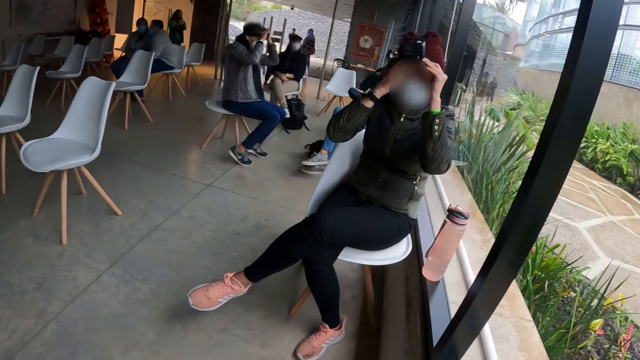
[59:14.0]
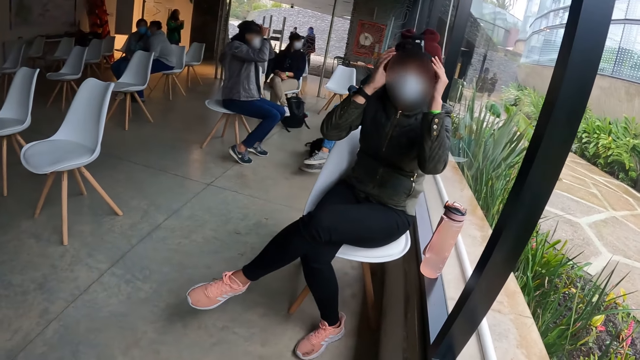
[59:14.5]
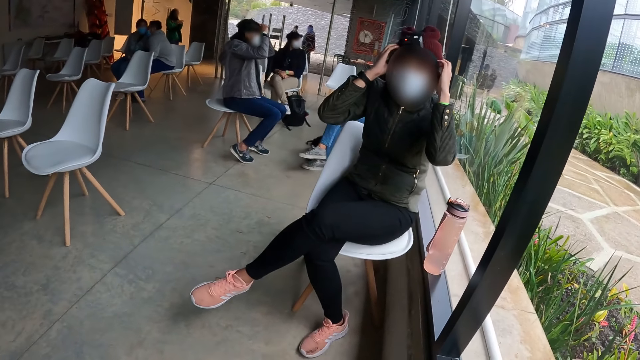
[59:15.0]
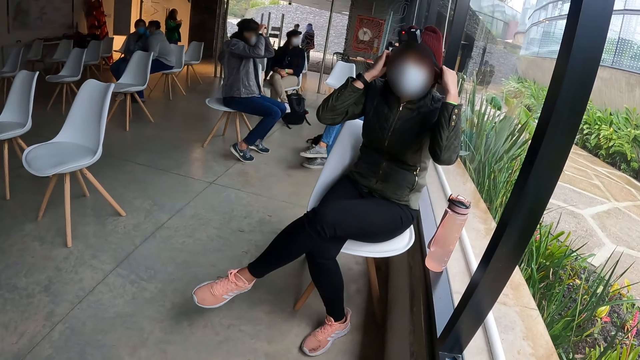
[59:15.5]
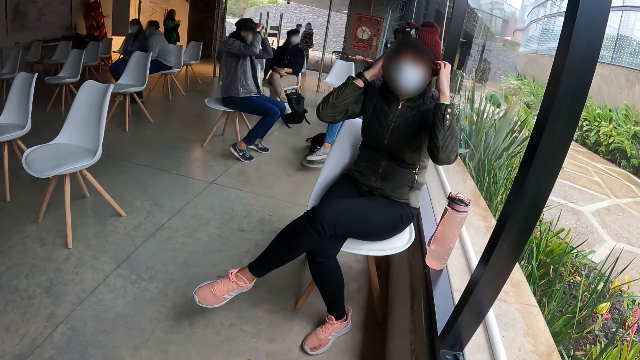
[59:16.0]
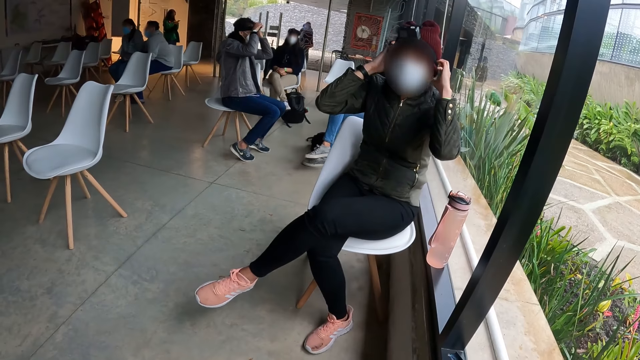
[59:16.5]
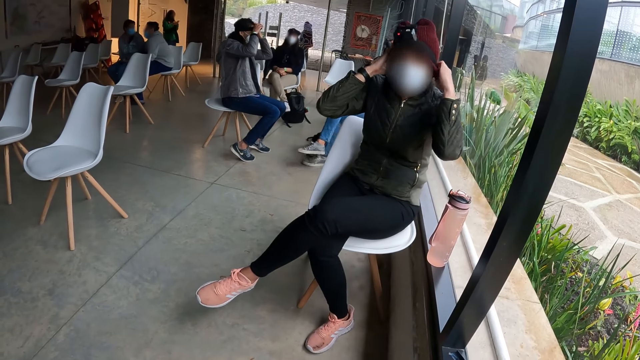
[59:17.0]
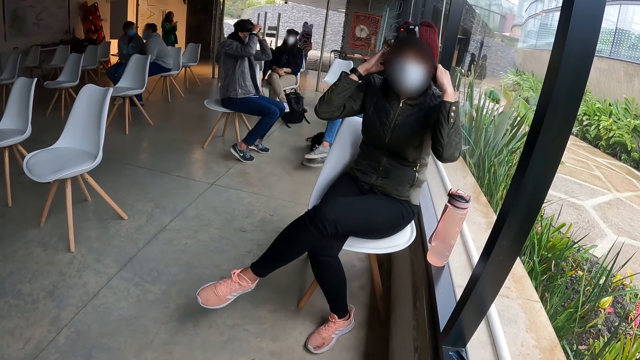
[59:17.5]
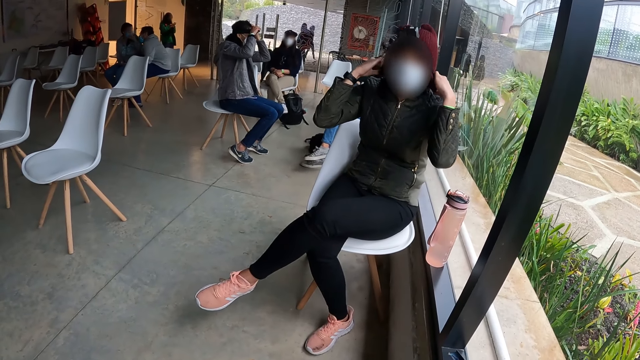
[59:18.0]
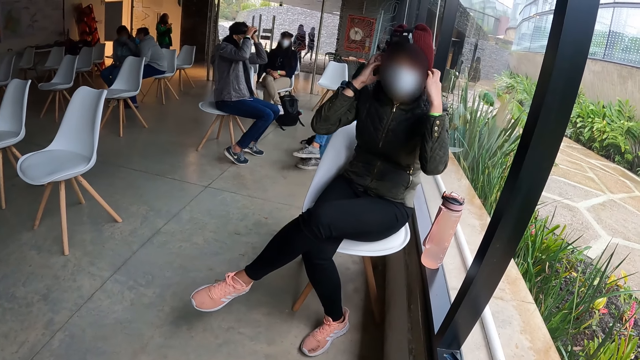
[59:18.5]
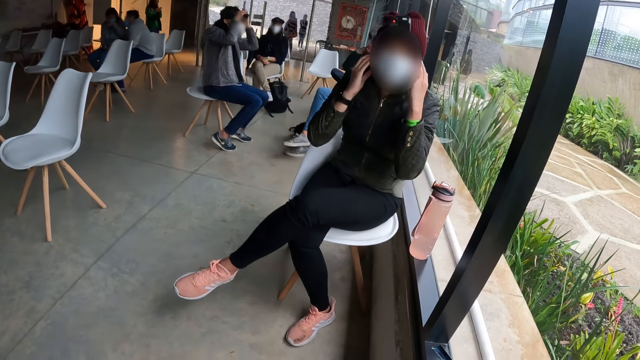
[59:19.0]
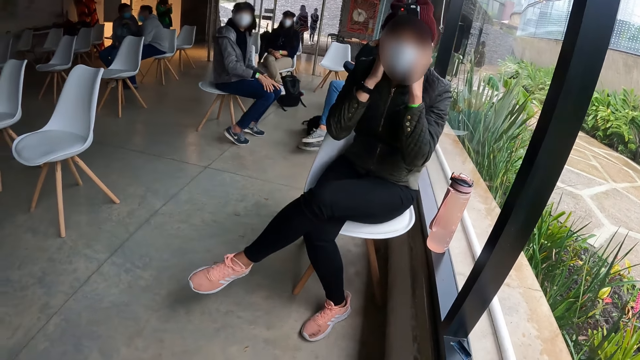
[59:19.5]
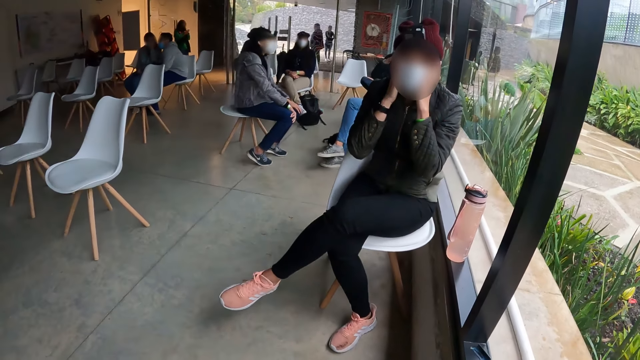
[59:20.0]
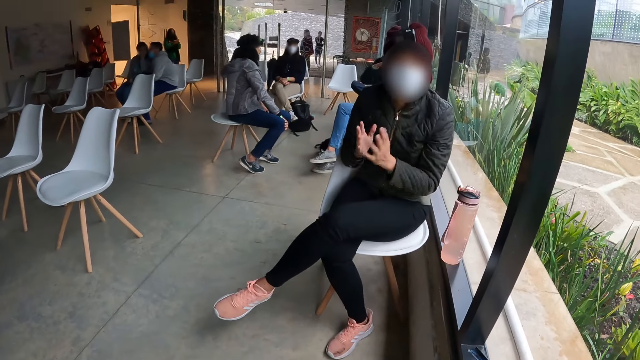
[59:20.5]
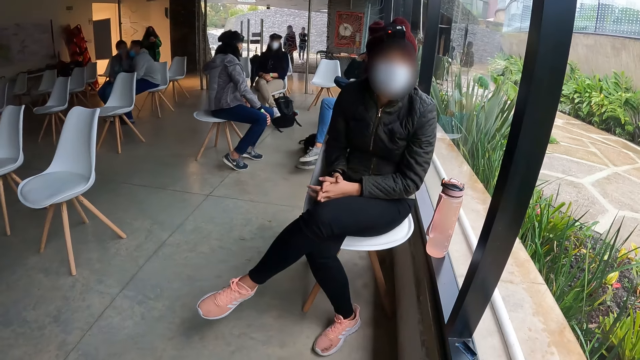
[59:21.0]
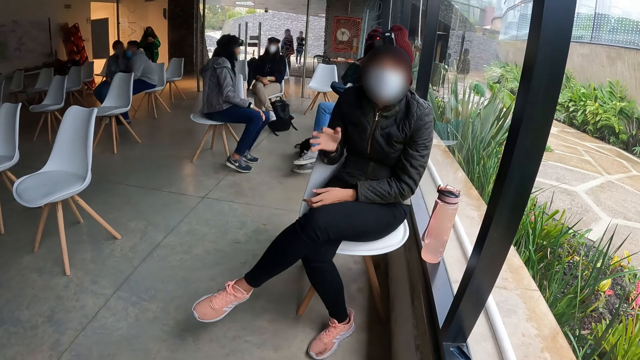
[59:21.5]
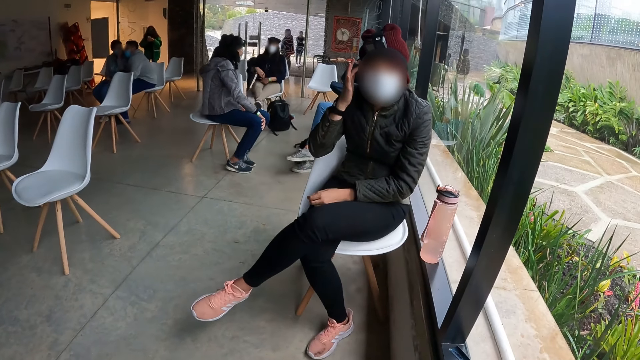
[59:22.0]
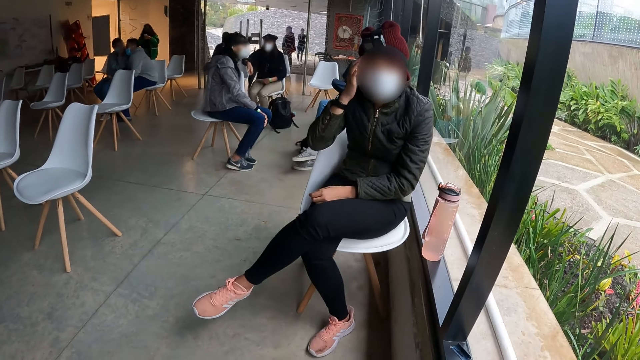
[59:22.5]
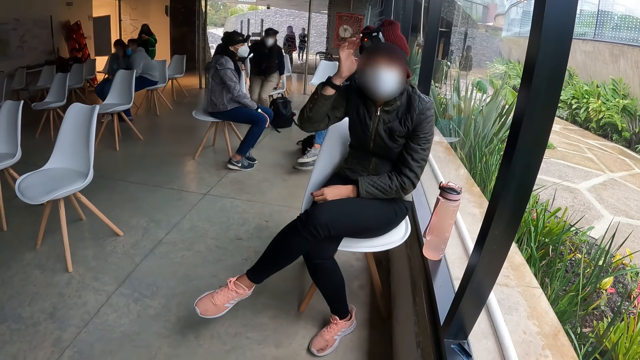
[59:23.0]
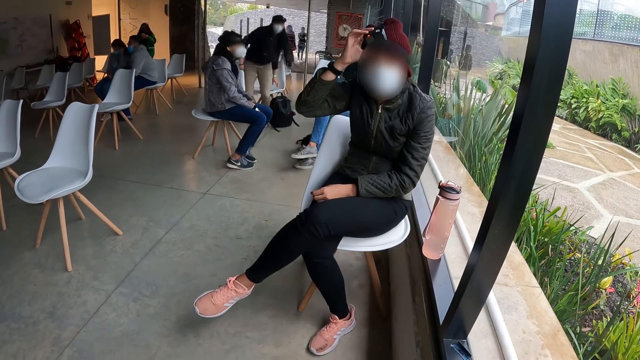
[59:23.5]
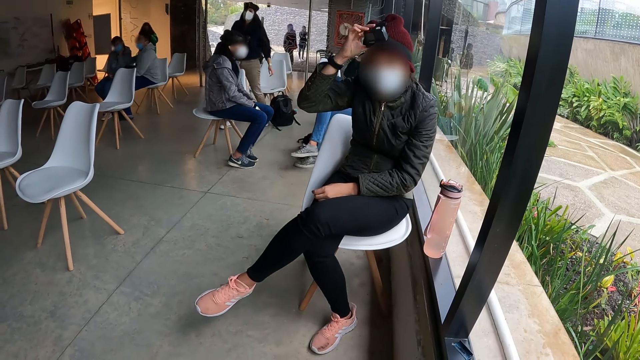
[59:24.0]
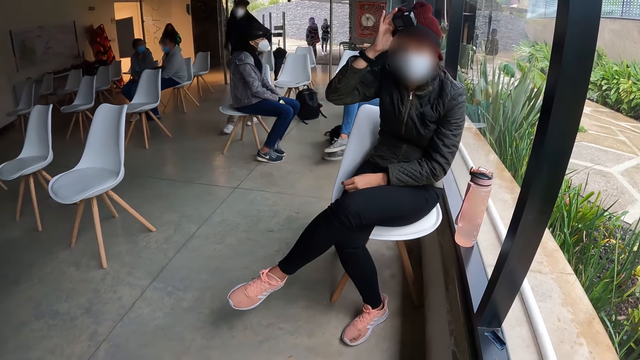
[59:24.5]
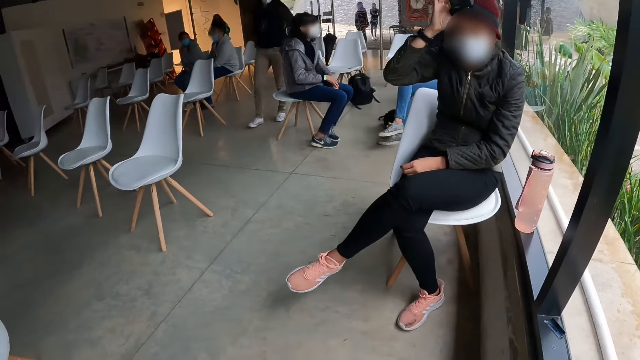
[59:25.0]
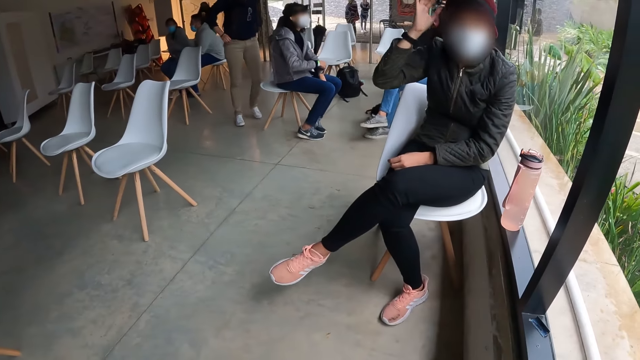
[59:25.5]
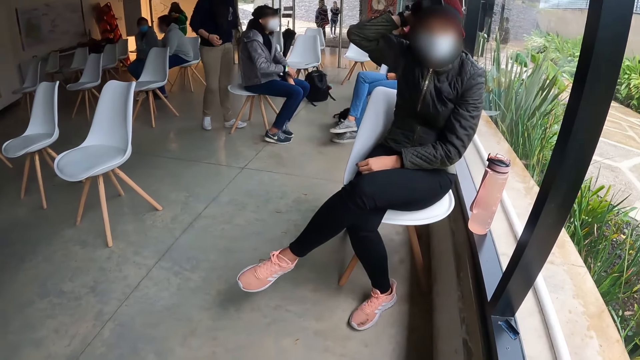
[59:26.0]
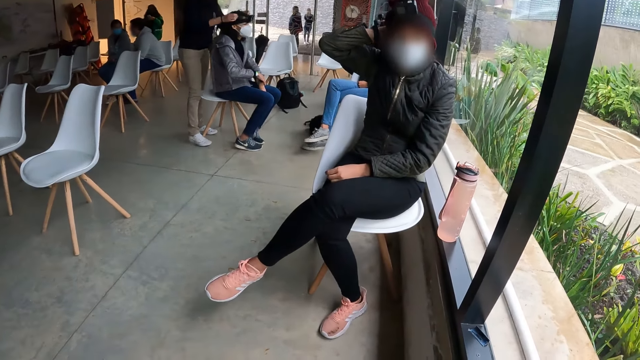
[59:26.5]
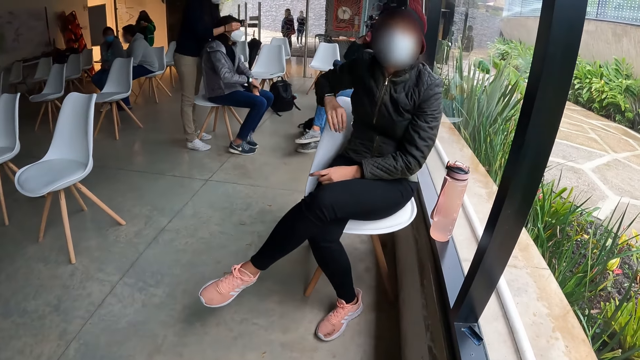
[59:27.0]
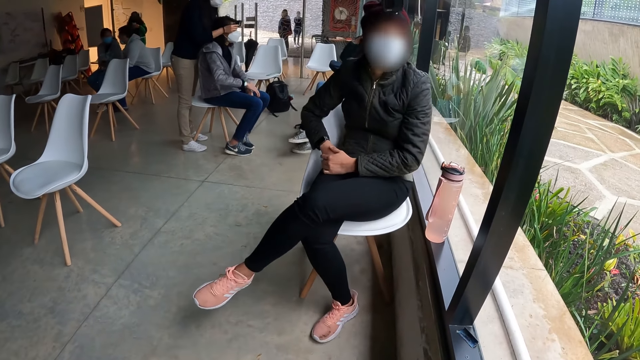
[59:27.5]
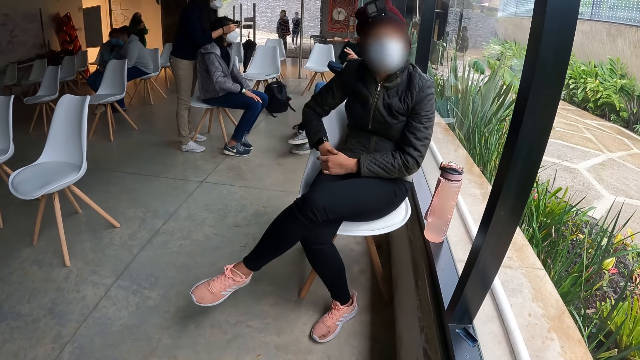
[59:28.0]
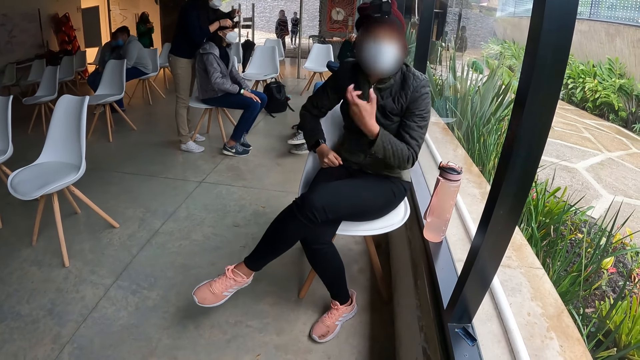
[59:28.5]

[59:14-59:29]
A woman adjusts the camera on her head with both hands. The camera wearer looks at another woman and converses with her. A third woman adjusts the camera on her head with her right hand. A fourth woman drops a phone on a chair with her left hand. The fourth woman adjusts her shirt with both hands. The fourth woman adjusts the camera on the head of the first woman with both hands.

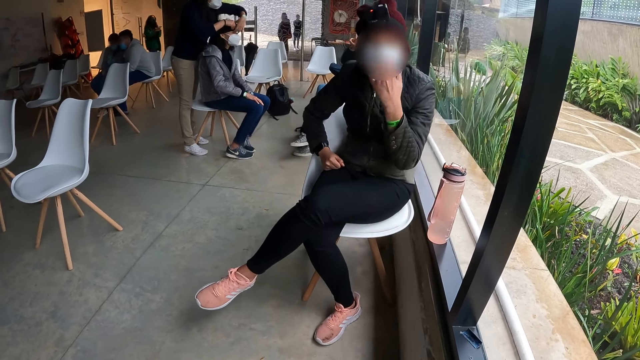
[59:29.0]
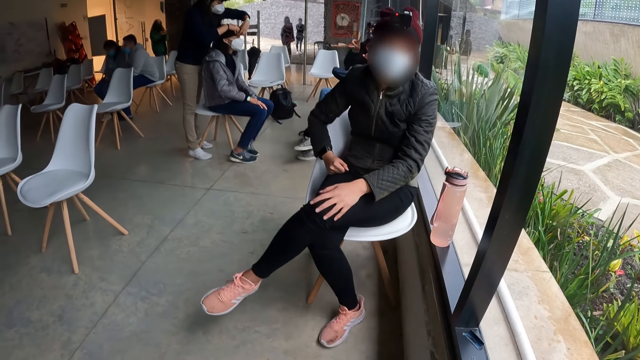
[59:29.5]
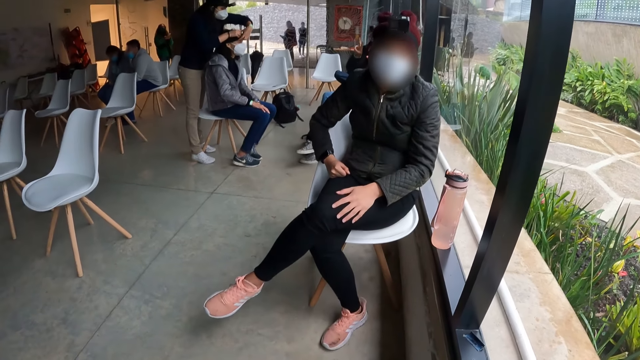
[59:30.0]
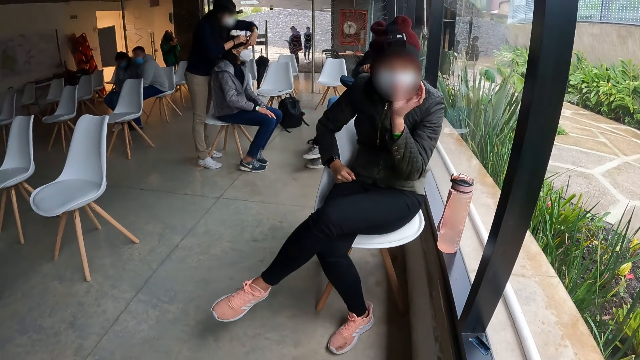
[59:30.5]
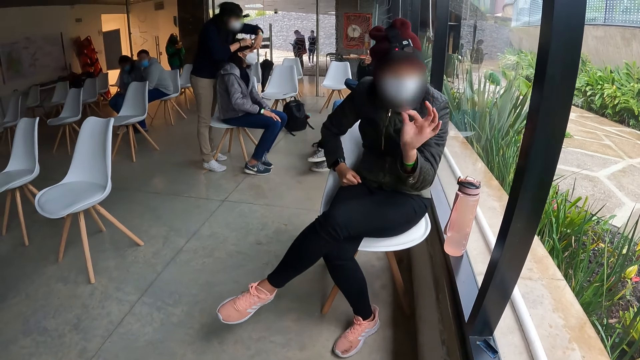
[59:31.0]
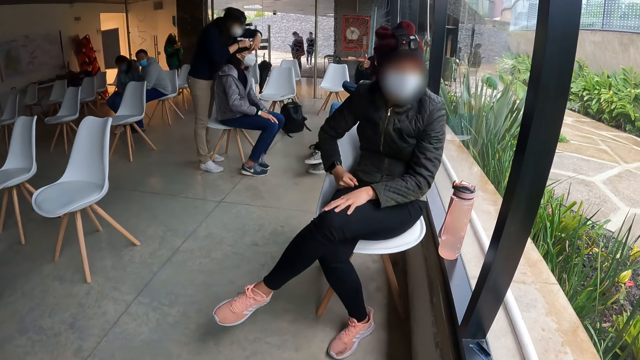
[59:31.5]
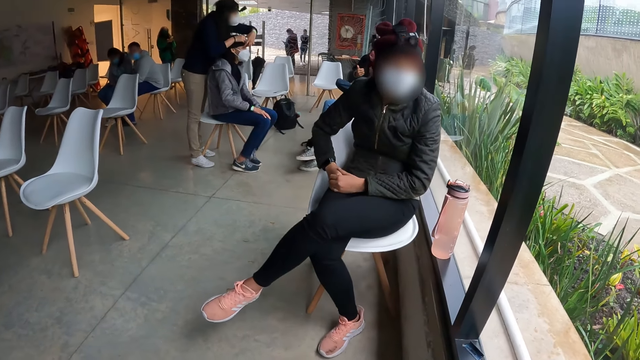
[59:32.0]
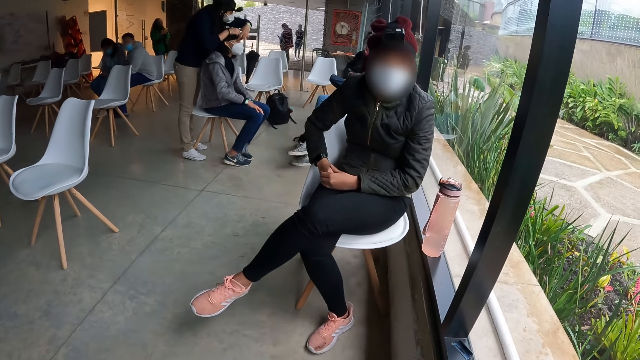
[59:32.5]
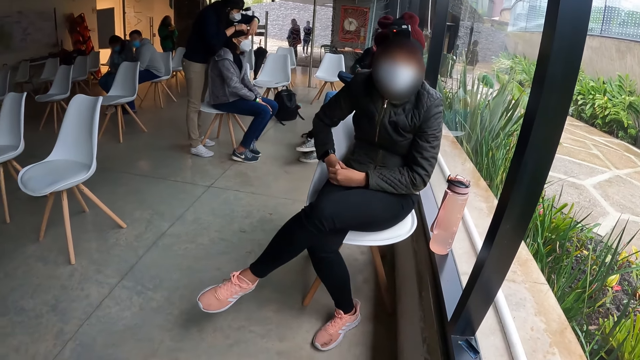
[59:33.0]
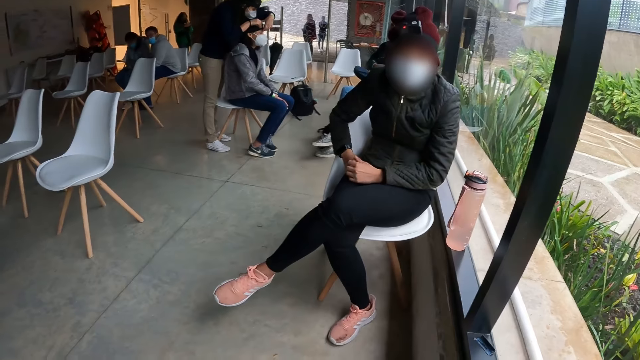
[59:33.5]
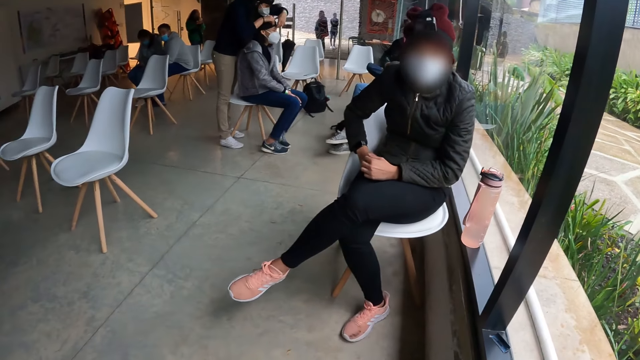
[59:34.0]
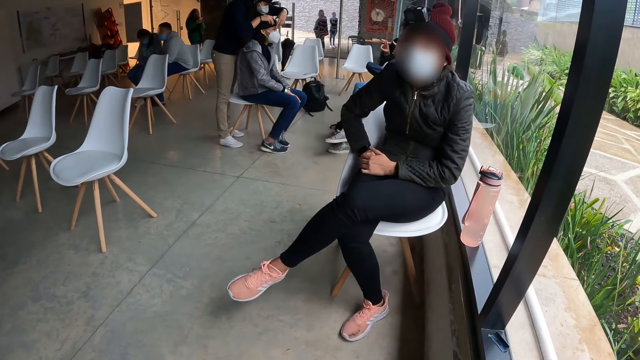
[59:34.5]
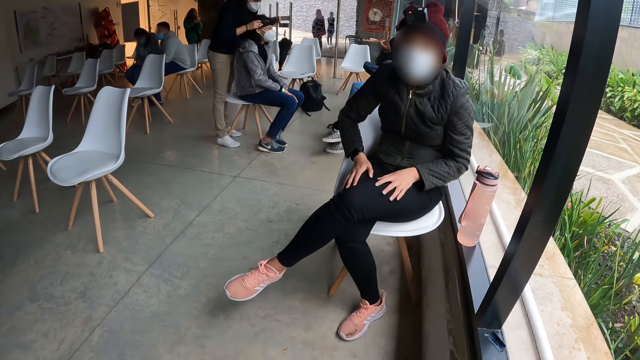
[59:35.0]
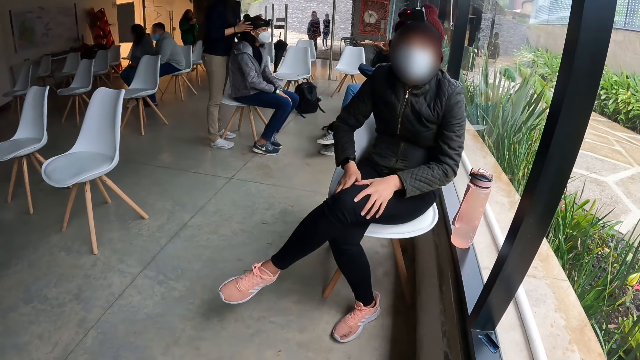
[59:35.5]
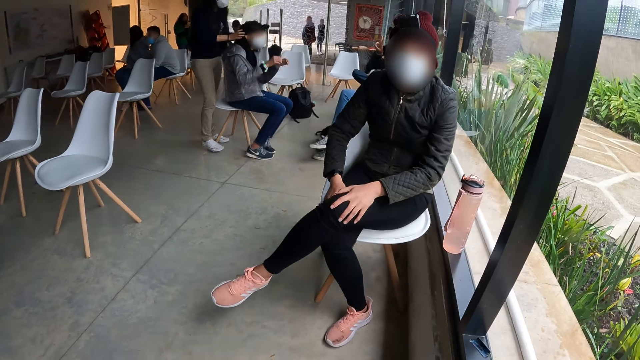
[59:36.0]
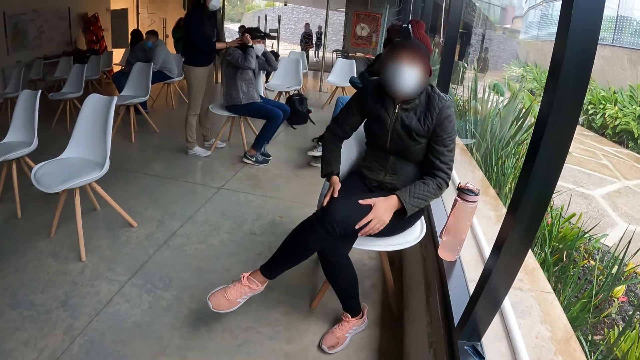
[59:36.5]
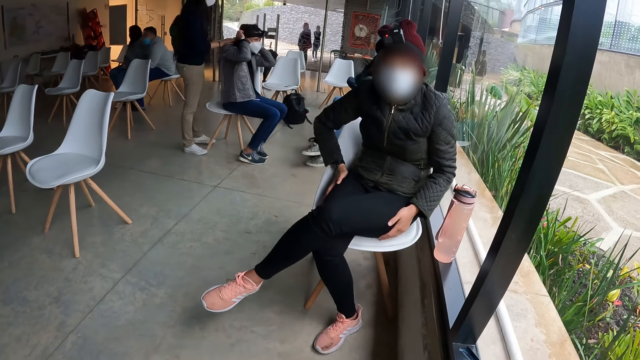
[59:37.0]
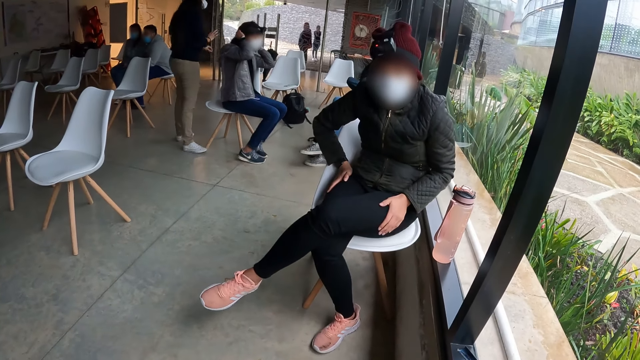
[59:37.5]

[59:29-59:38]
The woman adjusts the camera on her head with both hands.
